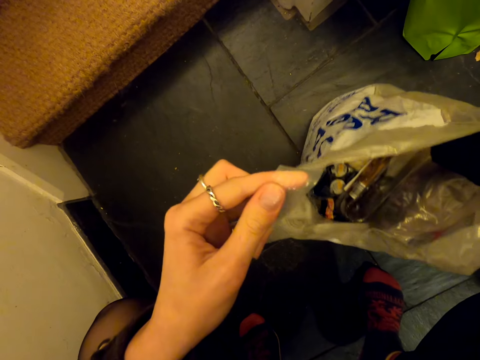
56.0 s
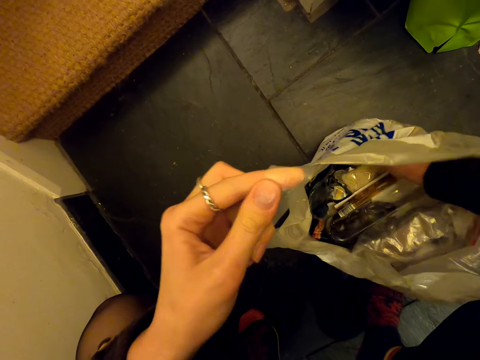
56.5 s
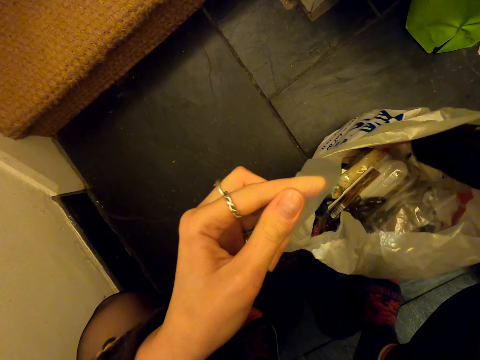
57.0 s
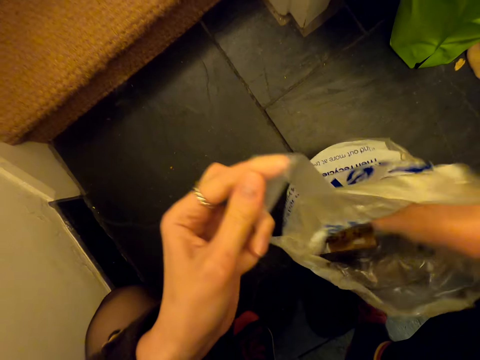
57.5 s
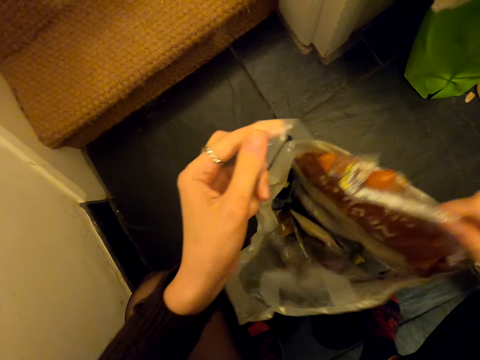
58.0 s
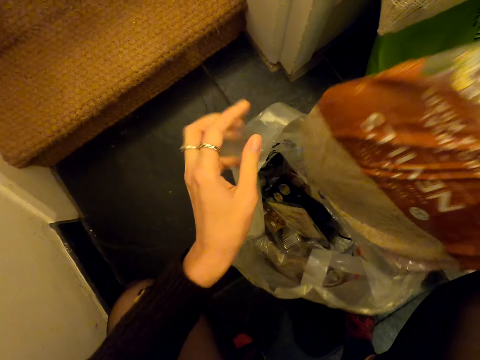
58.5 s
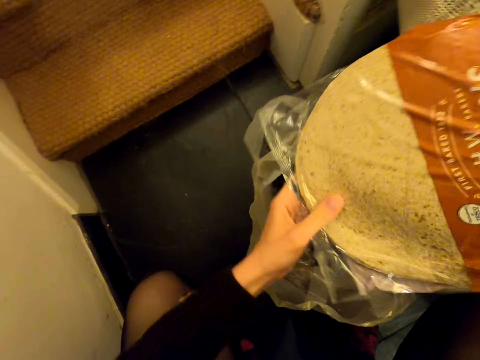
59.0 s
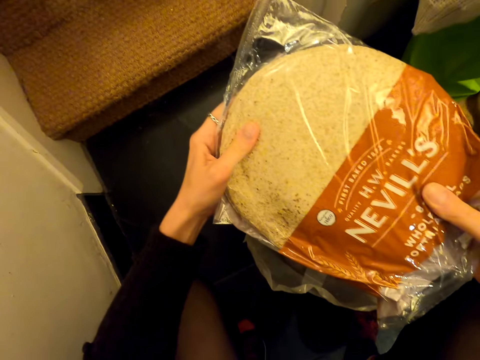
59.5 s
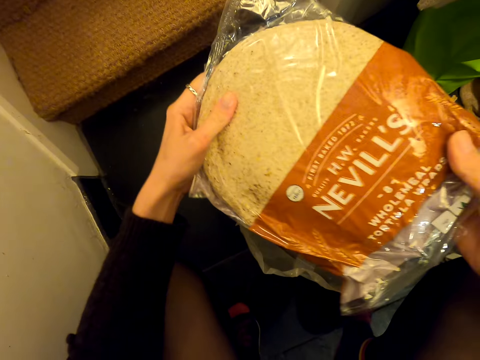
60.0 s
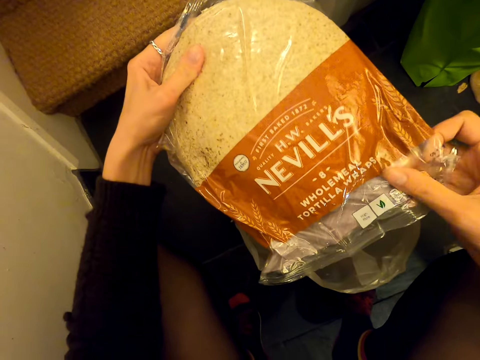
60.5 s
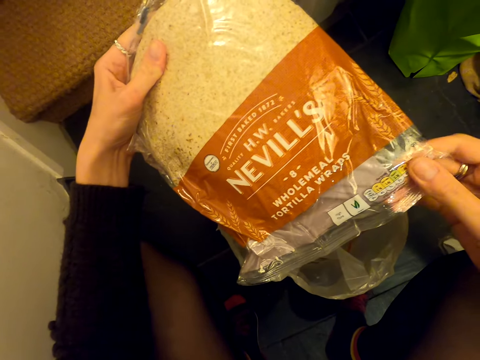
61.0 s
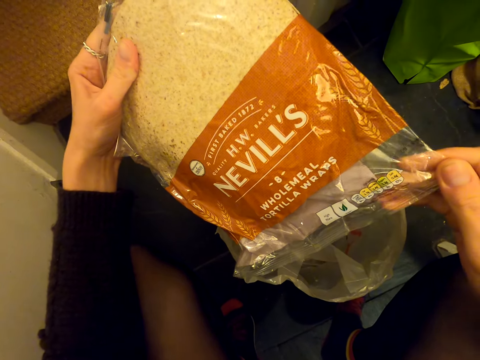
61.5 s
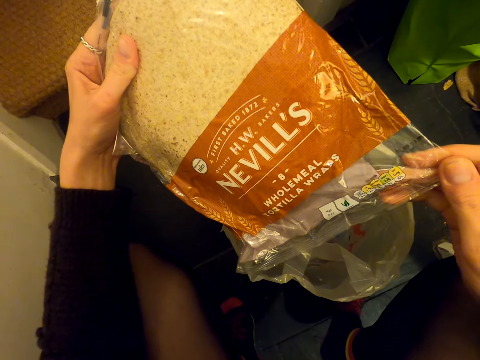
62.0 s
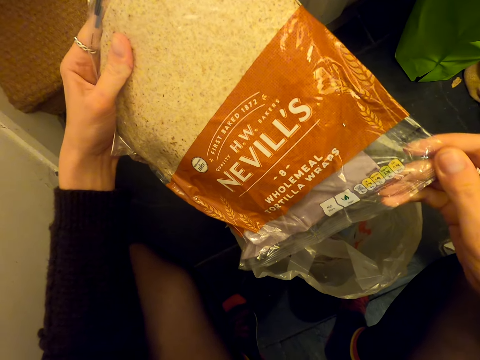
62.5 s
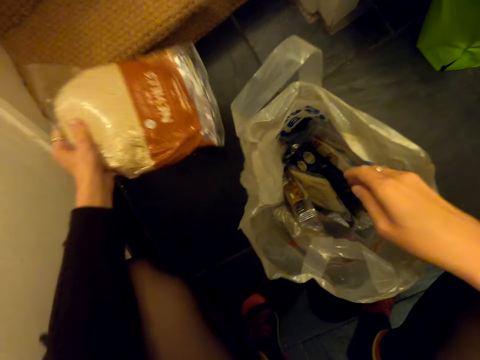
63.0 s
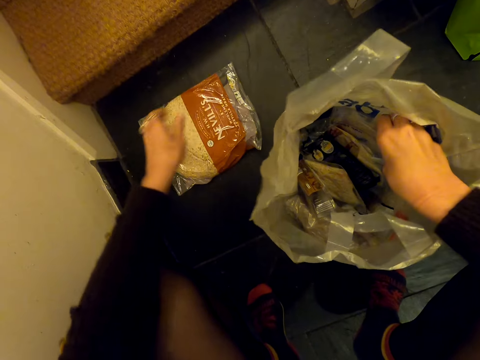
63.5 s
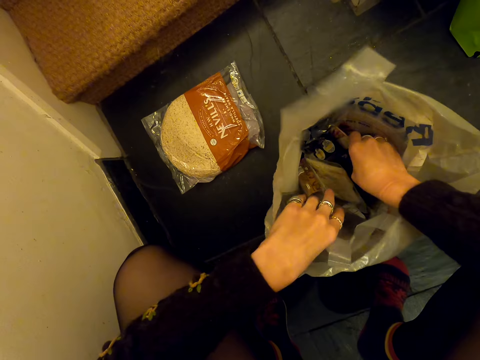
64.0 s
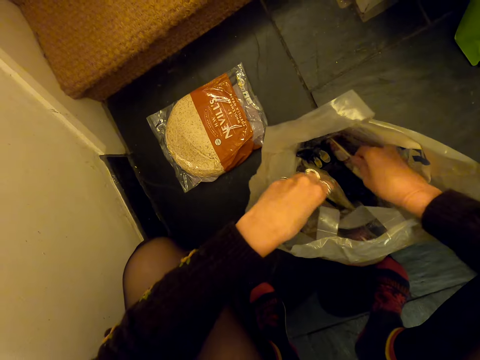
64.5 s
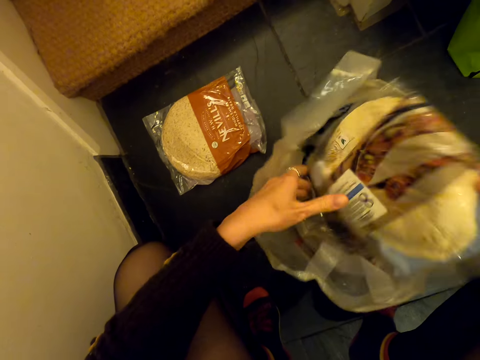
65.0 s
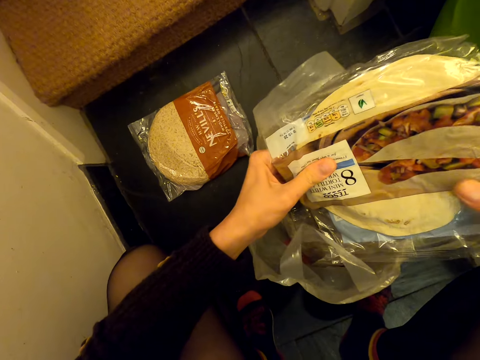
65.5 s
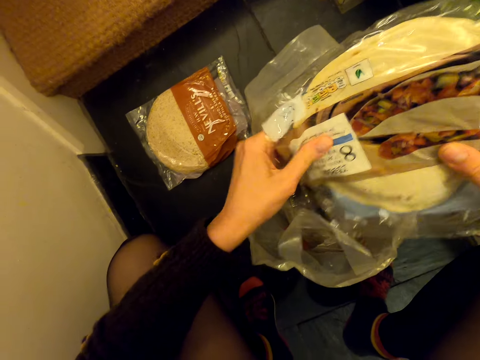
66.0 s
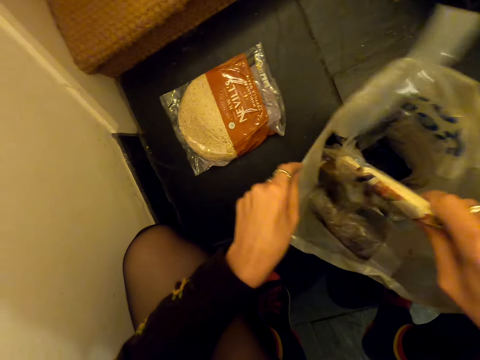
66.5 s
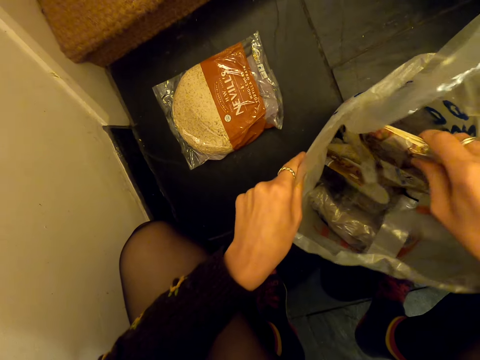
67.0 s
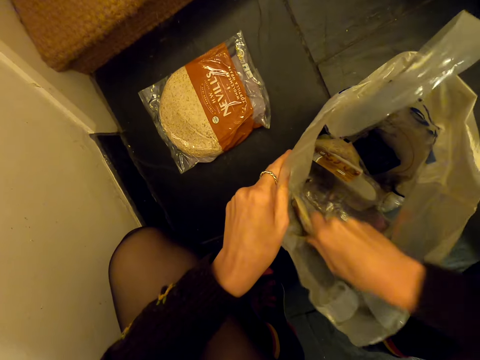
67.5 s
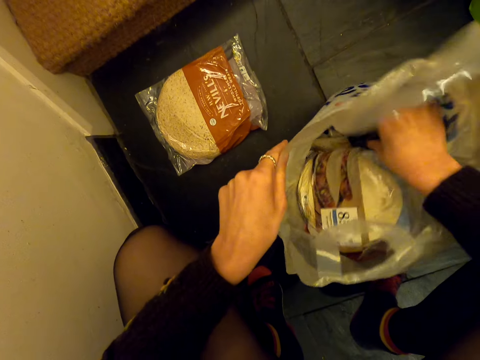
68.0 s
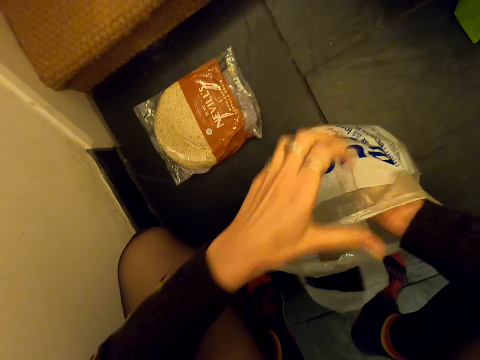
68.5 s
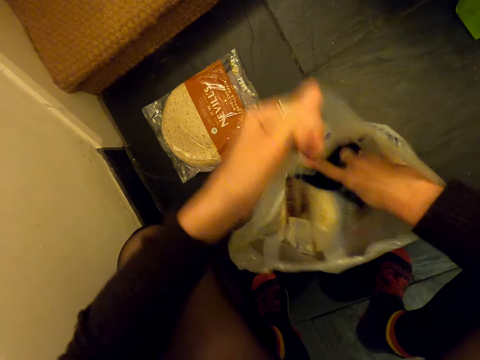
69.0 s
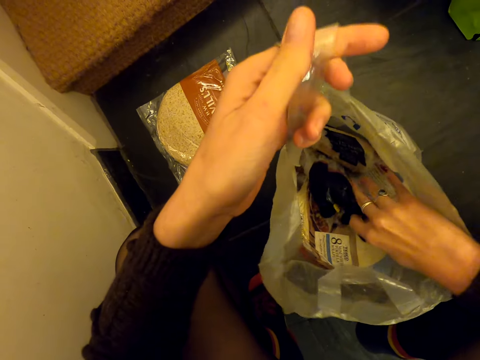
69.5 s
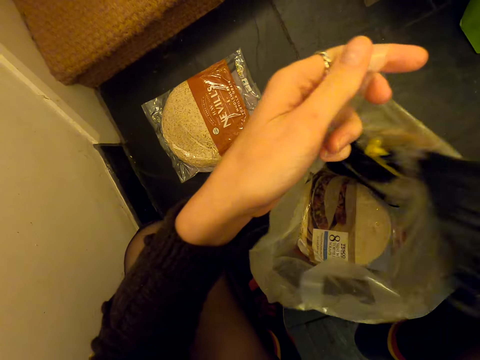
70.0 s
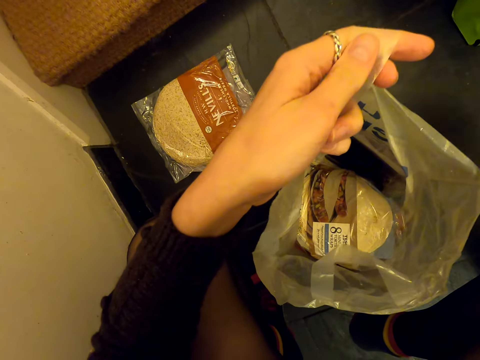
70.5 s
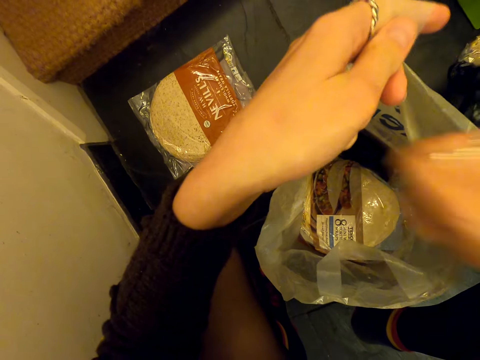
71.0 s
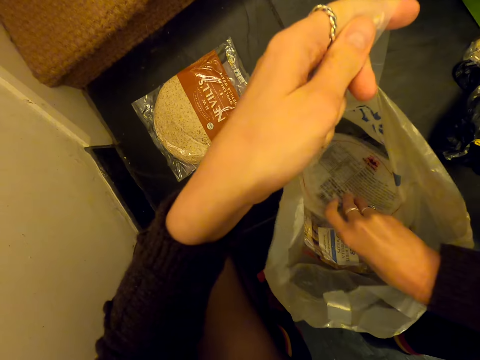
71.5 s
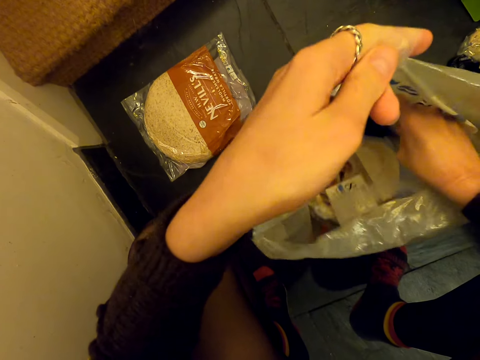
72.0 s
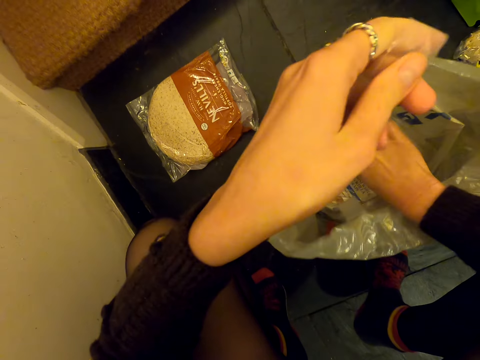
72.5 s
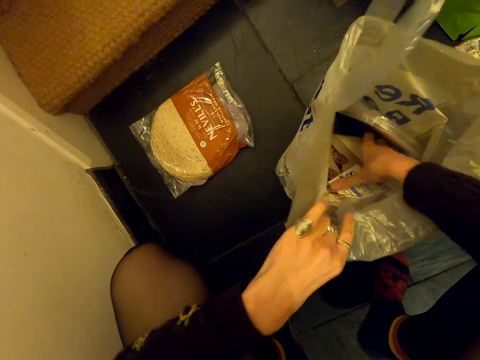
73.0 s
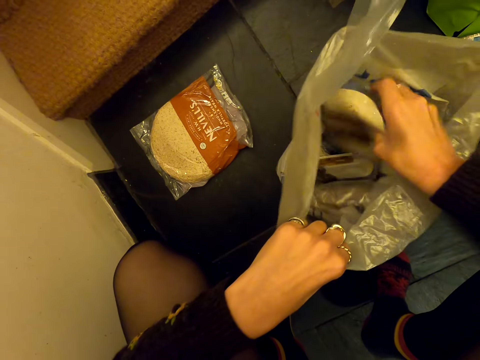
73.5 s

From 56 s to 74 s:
The camera wearer removes a tortilla packet from the plastic bag. They adjust the tortilla packet. They stare at something. They put the tortilla packet on the floor. They remove an object from the plastic bag. They stare at something. They put the object in the plastic bag. They remove a plastic bag from the plastic bag. They put the plastic bag on the floor. They adjust items in the plastic bag. They touch inside the polythene bag.

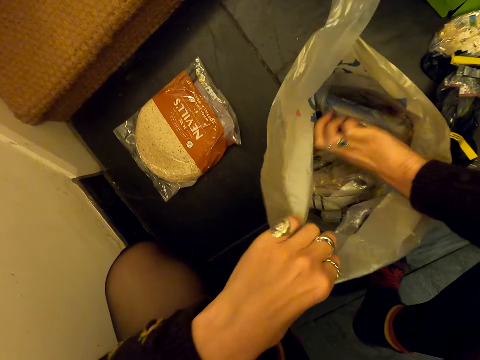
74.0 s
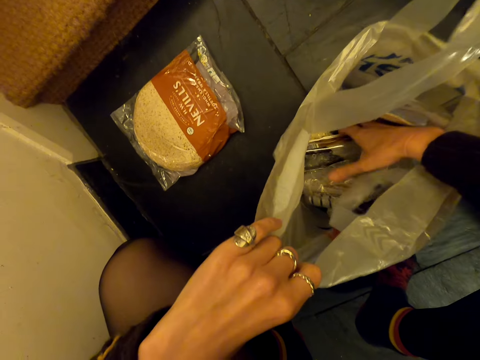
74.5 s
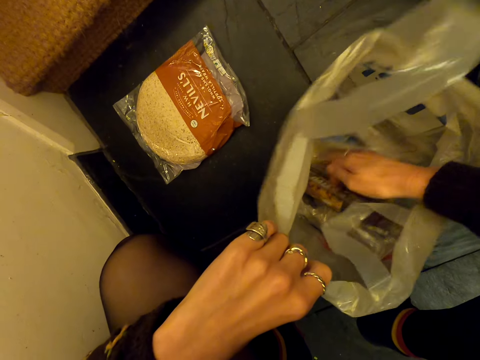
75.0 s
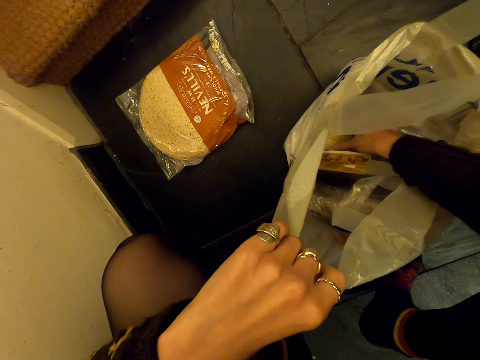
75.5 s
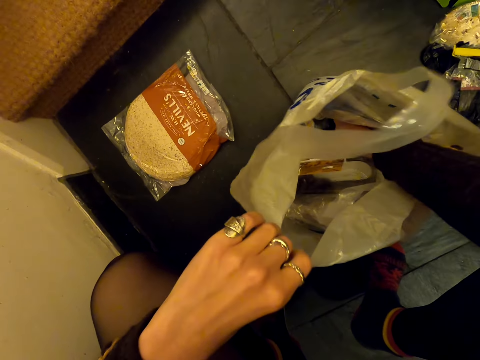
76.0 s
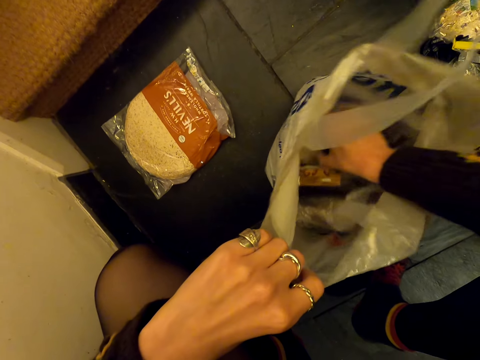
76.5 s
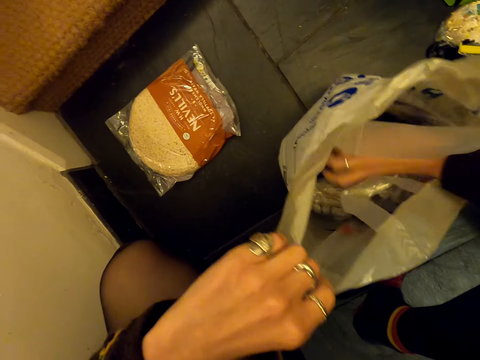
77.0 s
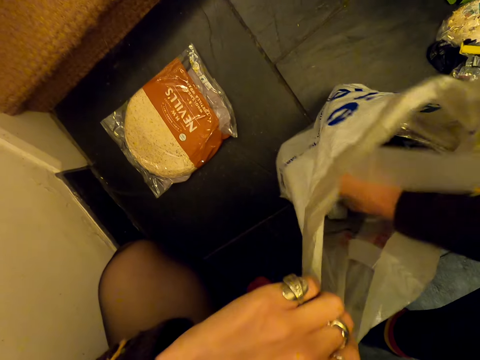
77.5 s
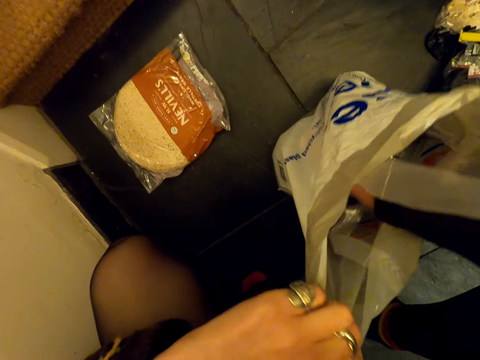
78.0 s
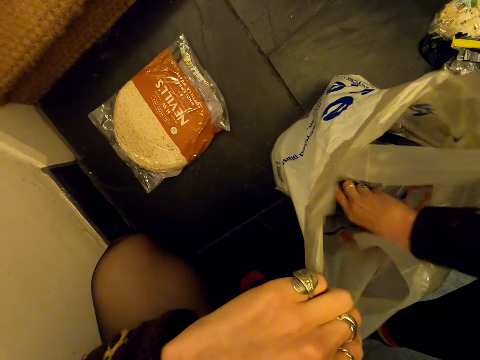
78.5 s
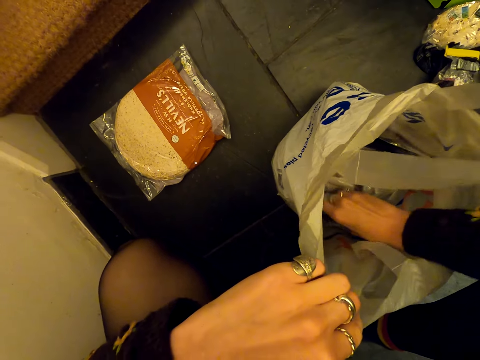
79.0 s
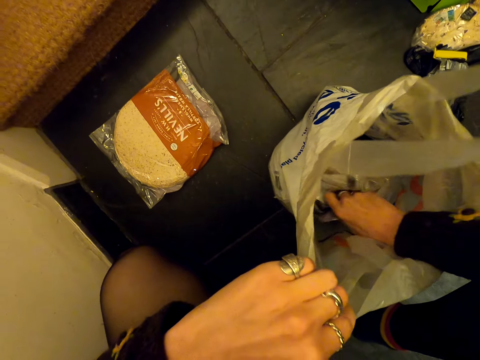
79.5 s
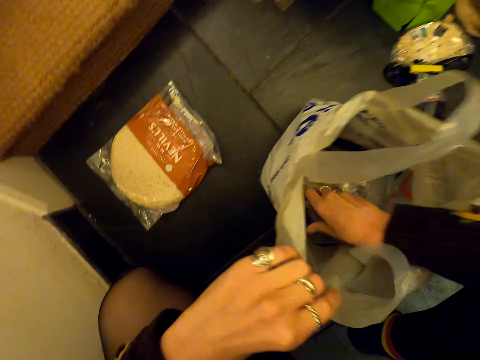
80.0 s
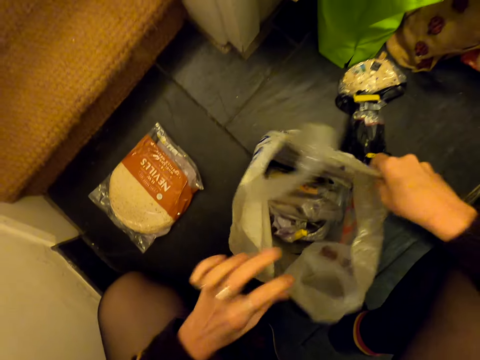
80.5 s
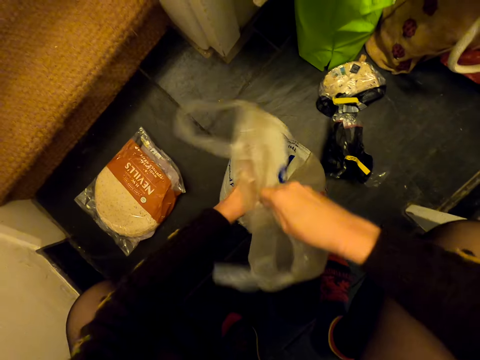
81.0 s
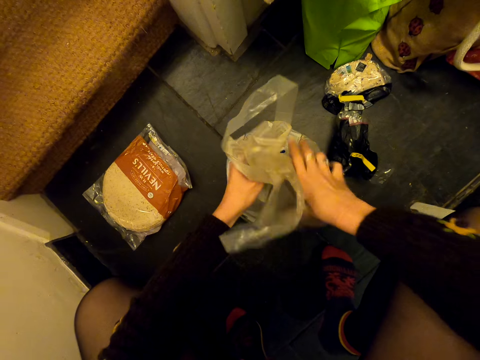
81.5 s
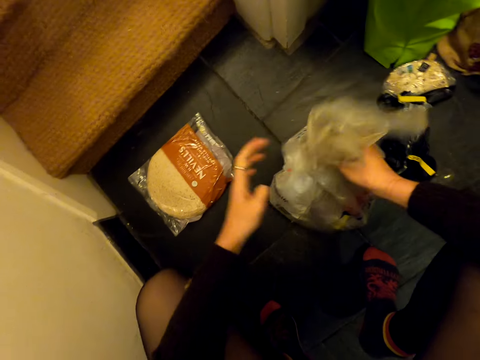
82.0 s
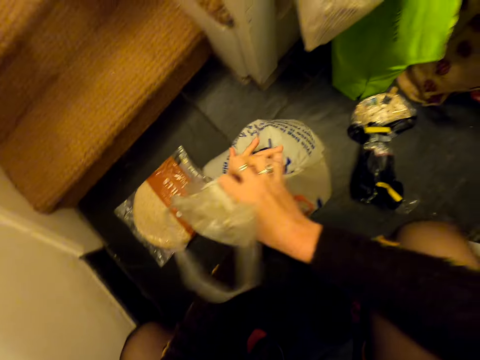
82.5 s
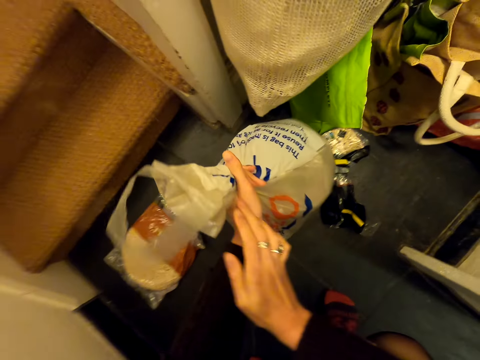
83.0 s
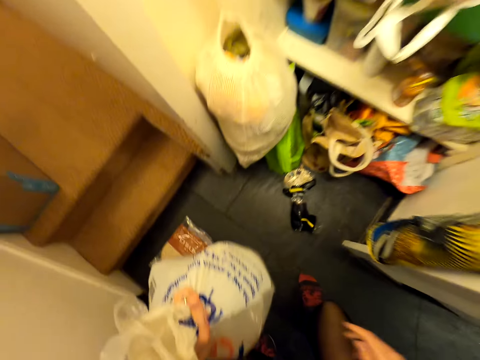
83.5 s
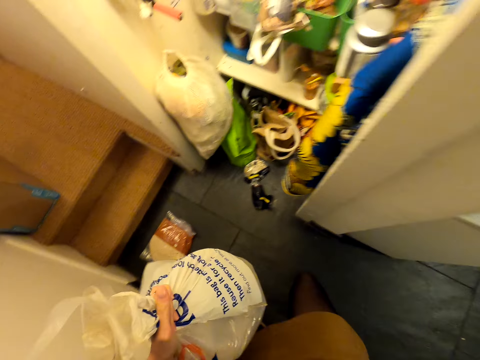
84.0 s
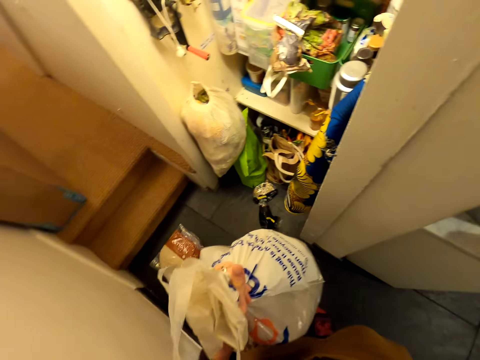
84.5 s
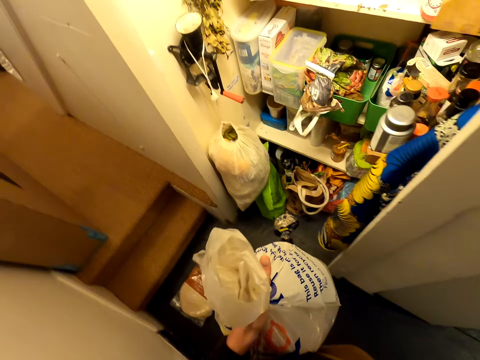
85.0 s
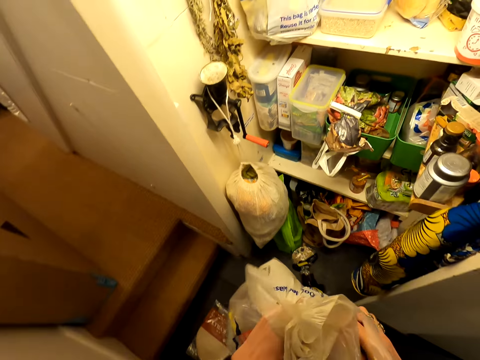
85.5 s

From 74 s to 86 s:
The camera wearer picks up the plastic bag on the floor. They close the nylon paper. They stand up.
